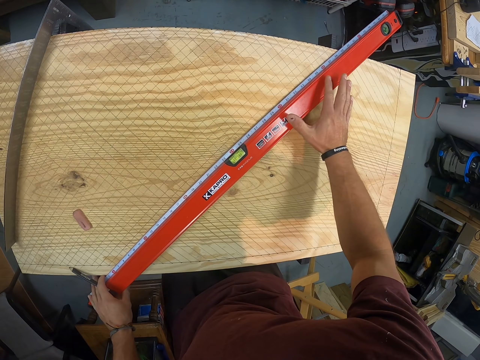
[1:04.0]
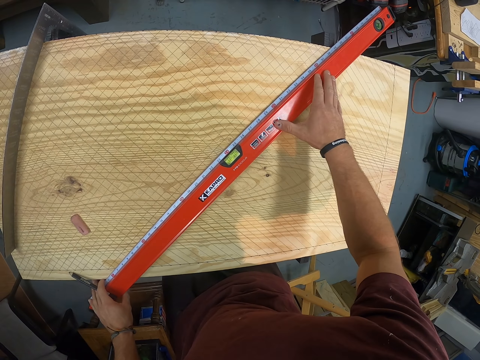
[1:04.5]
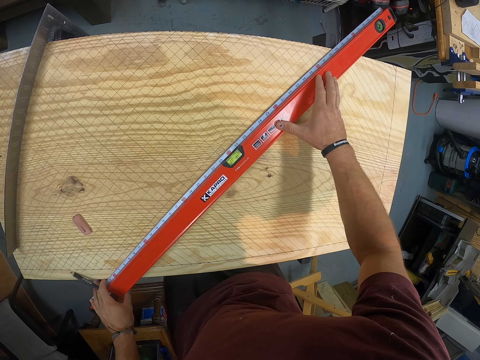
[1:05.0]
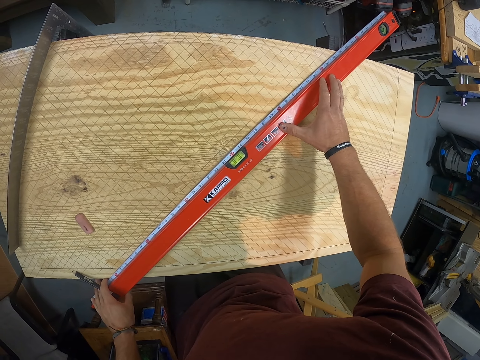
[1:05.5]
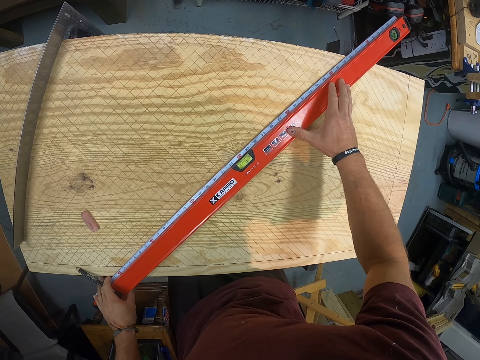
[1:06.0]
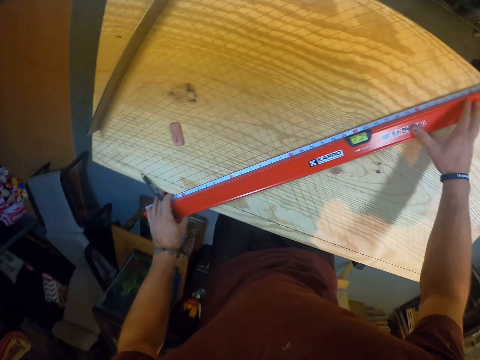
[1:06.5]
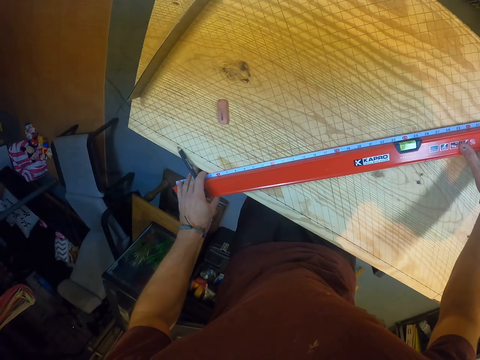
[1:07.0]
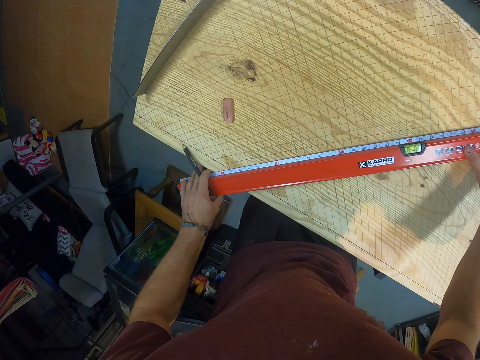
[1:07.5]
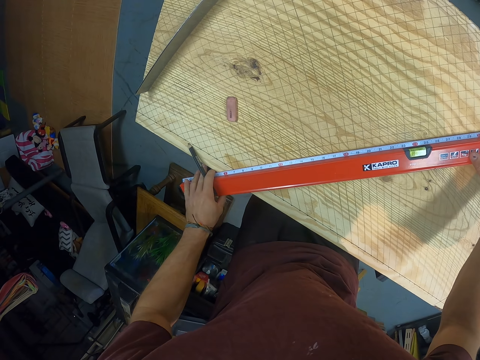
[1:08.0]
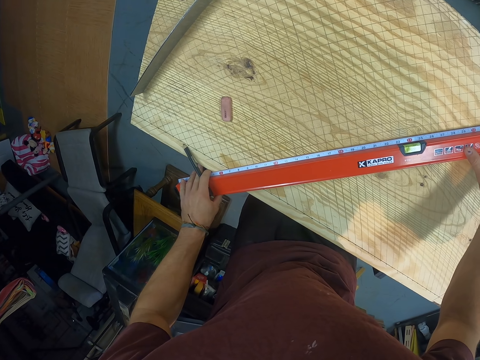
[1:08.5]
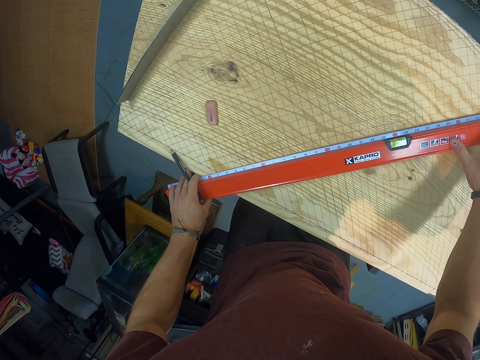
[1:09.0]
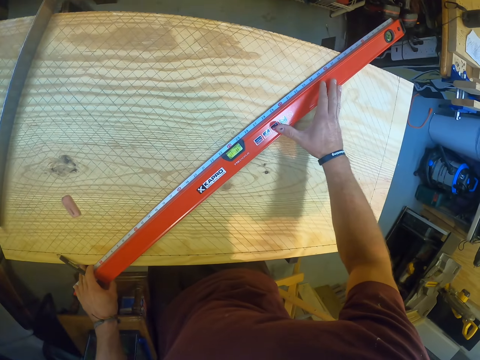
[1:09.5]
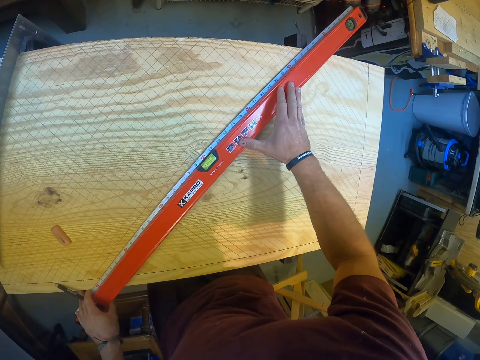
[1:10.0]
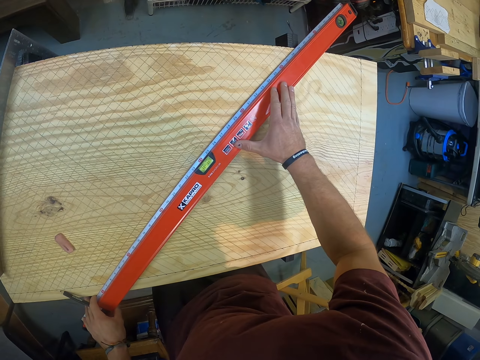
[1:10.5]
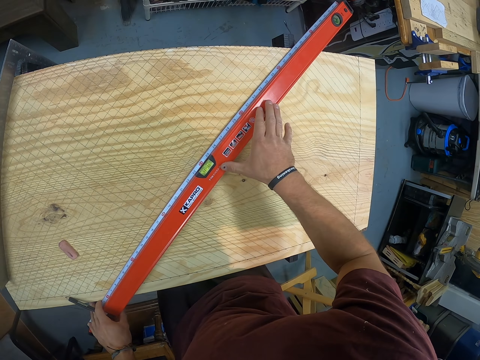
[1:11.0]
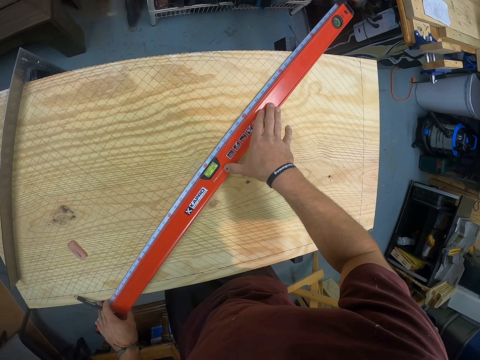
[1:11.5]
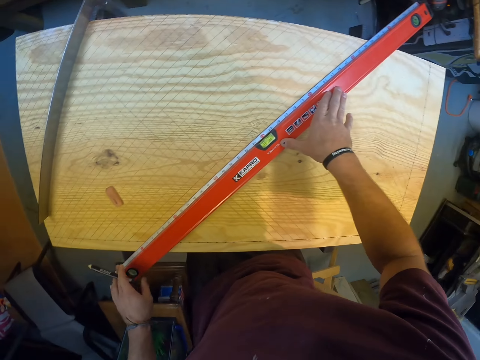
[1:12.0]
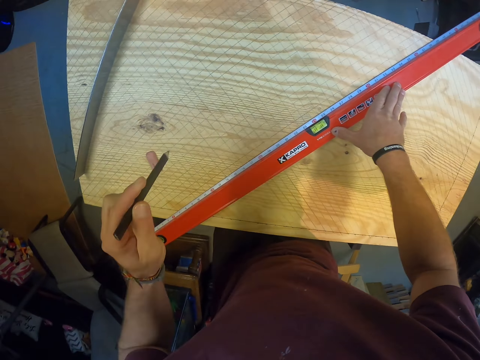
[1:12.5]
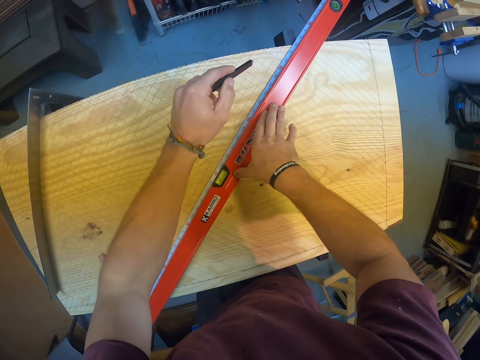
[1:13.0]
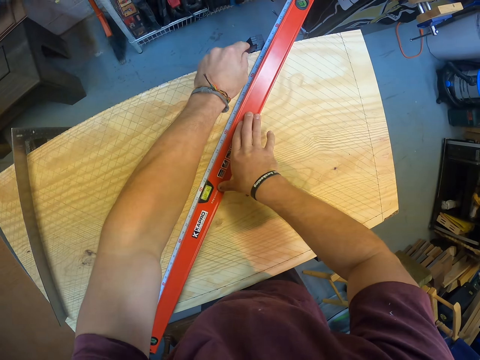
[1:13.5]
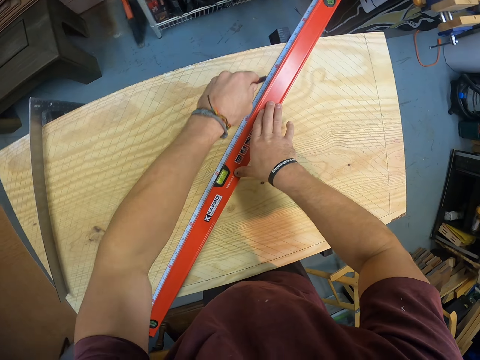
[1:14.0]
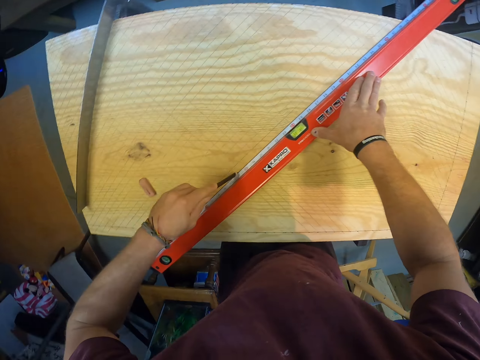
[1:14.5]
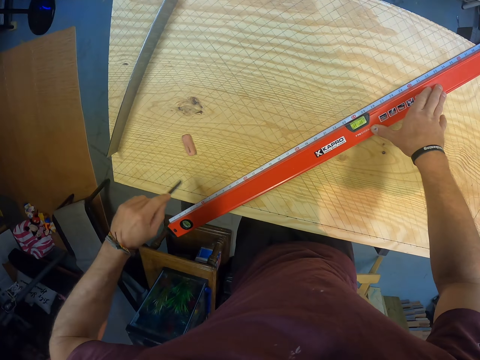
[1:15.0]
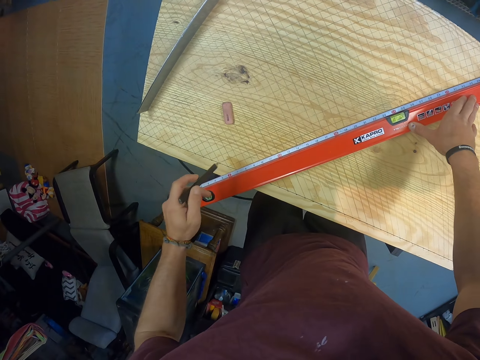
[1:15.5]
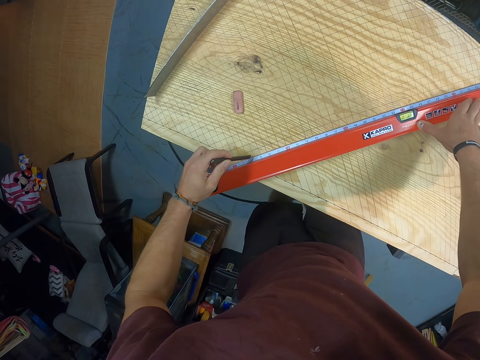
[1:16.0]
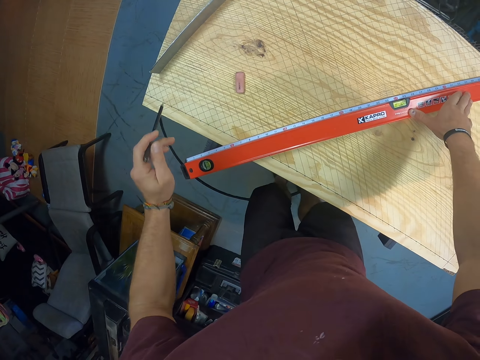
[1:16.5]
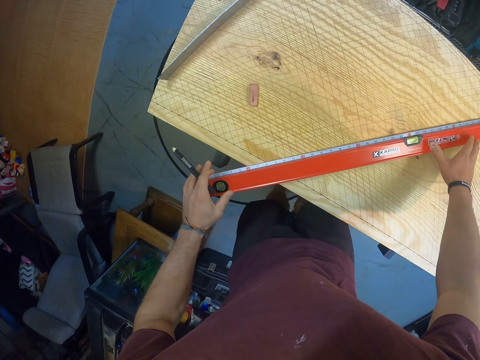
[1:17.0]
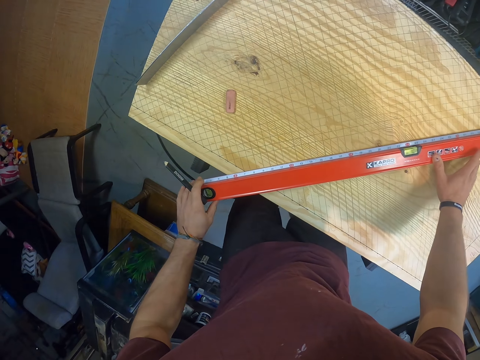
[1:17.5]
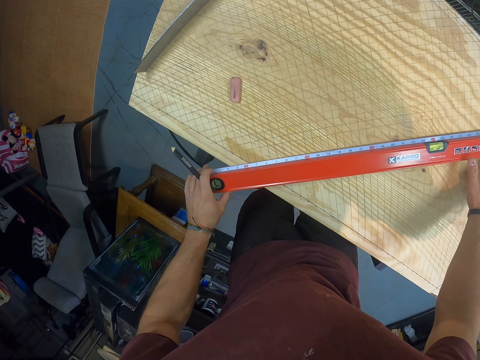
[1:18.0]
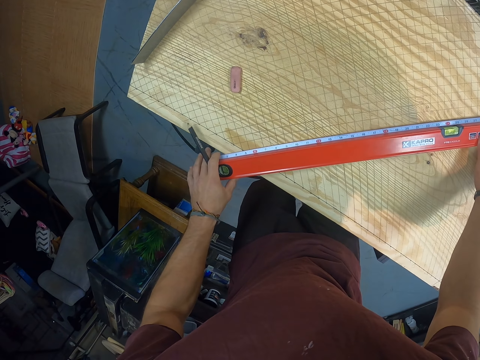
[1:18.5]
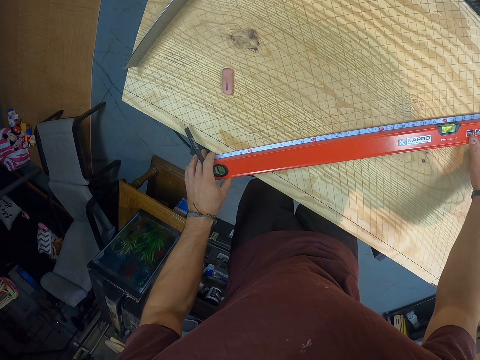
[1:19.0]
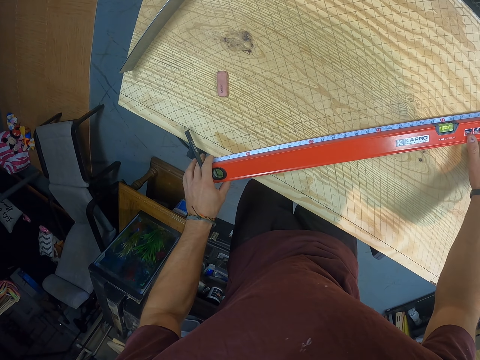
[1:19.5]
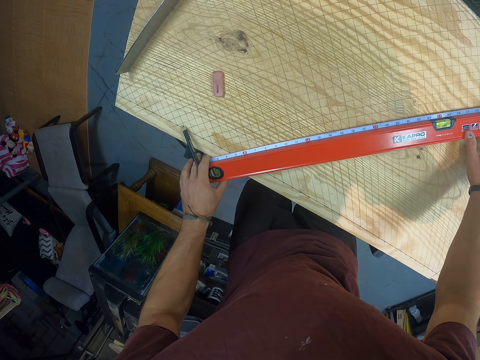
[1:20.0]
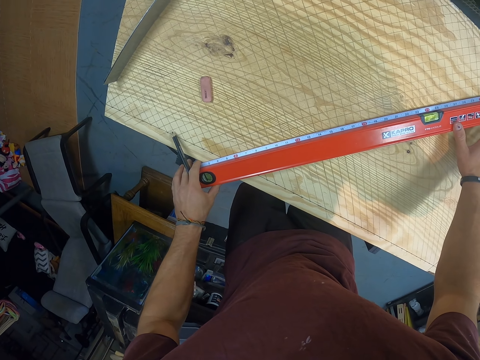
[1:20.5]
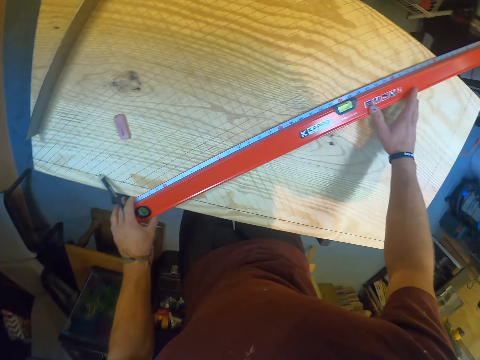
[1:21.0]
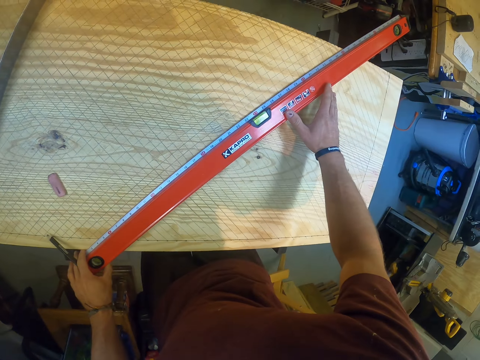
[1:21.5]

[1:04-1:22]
The camera wearer draws a line on the plywood with the pencil in his left hand. He draws a line on the plywood again. He adjusts the spirit-level-measuring-ruler on the plywood with his hands. He measures.

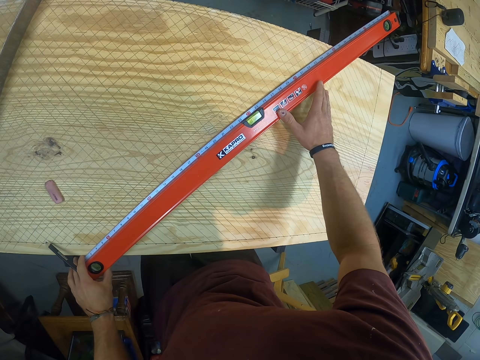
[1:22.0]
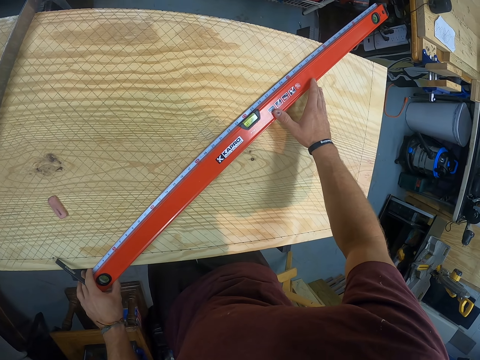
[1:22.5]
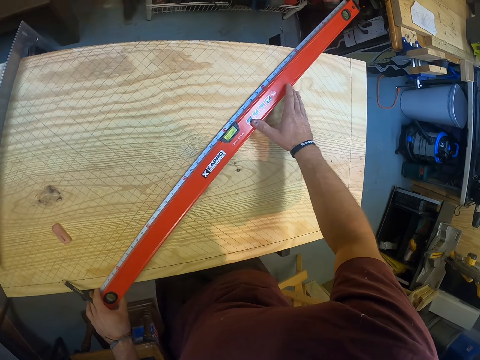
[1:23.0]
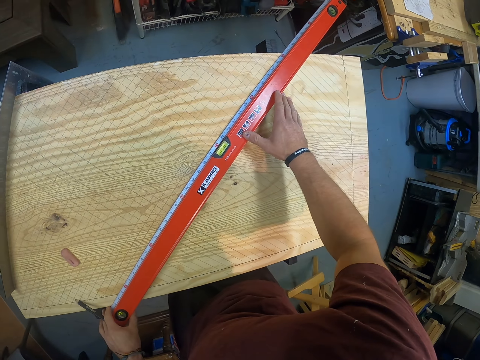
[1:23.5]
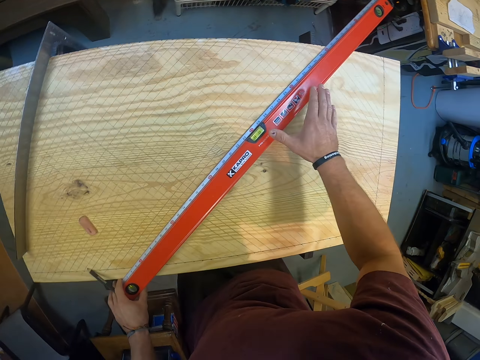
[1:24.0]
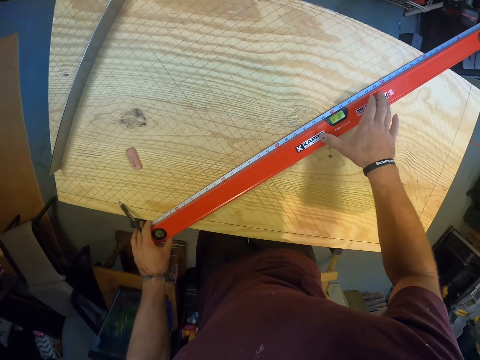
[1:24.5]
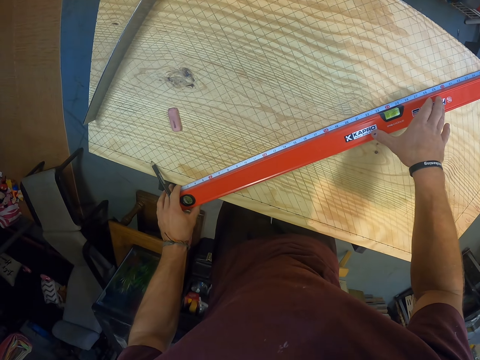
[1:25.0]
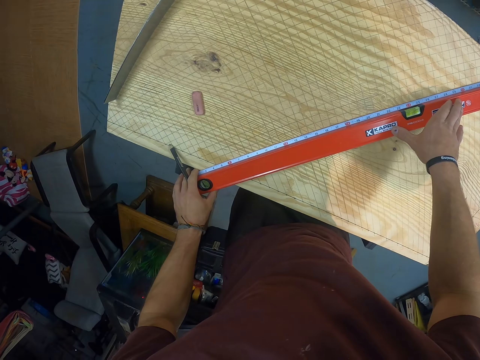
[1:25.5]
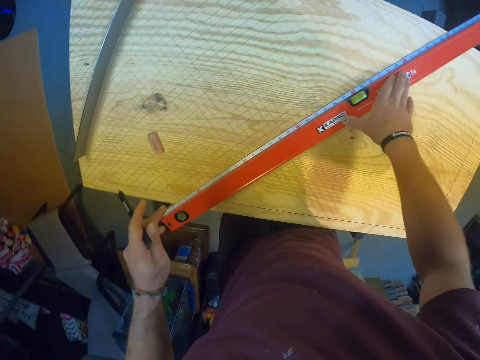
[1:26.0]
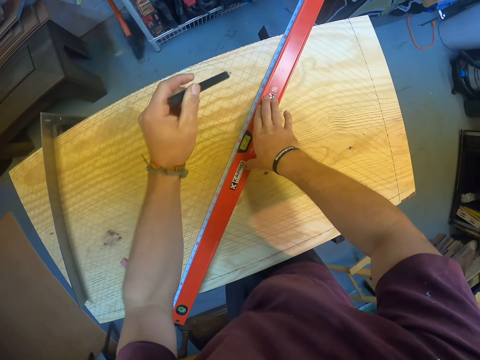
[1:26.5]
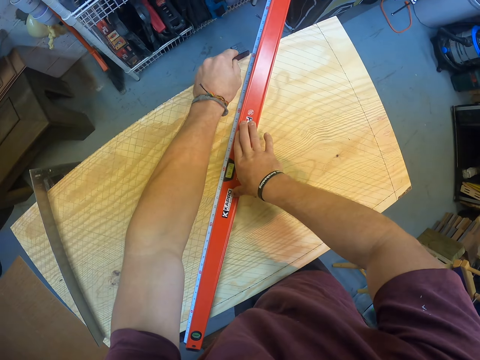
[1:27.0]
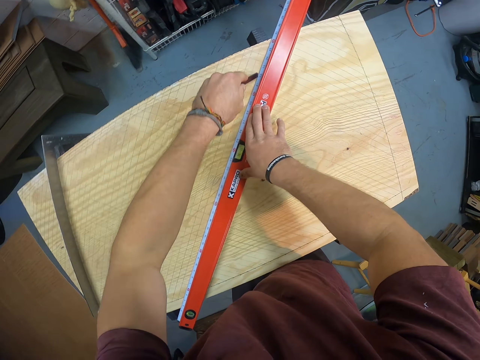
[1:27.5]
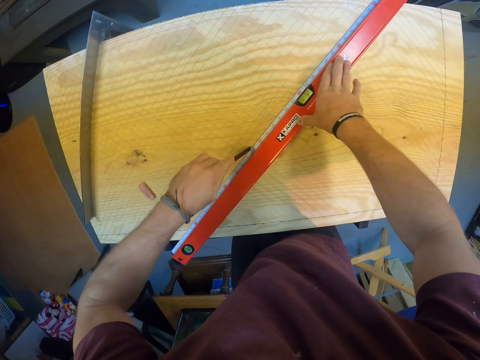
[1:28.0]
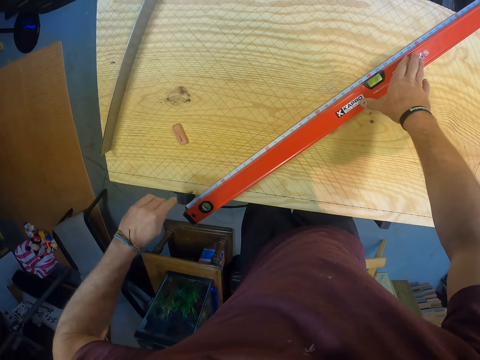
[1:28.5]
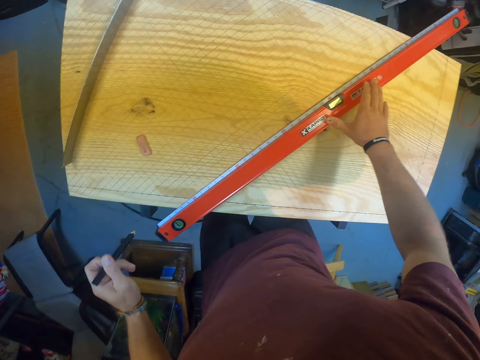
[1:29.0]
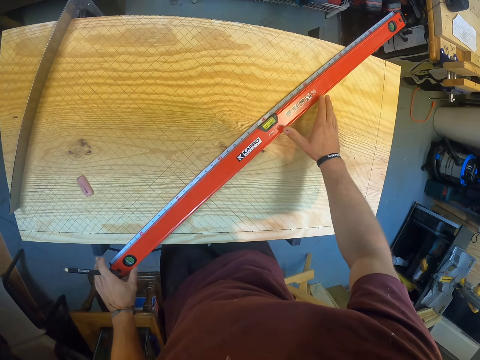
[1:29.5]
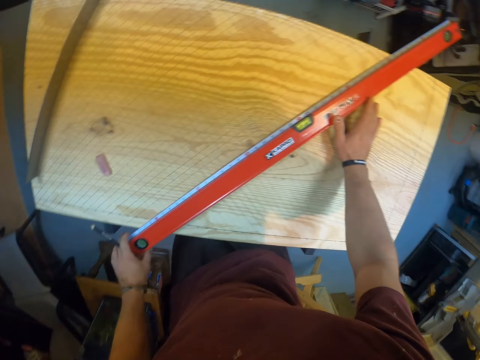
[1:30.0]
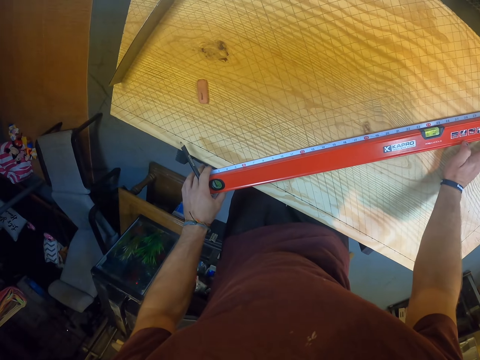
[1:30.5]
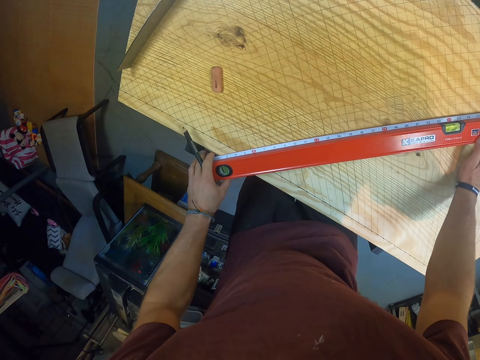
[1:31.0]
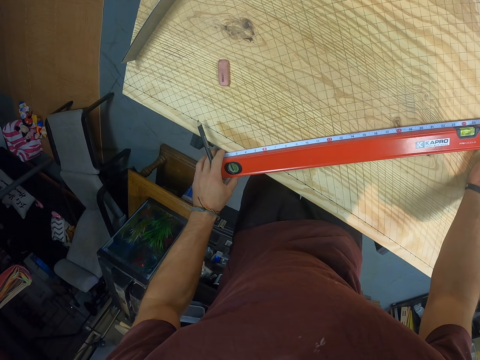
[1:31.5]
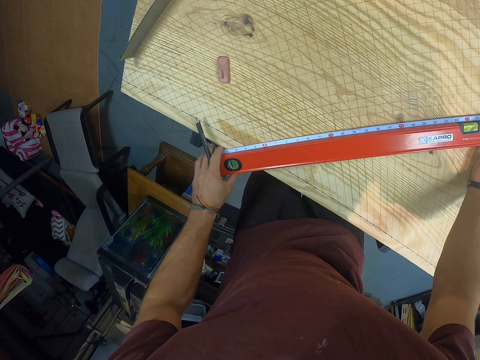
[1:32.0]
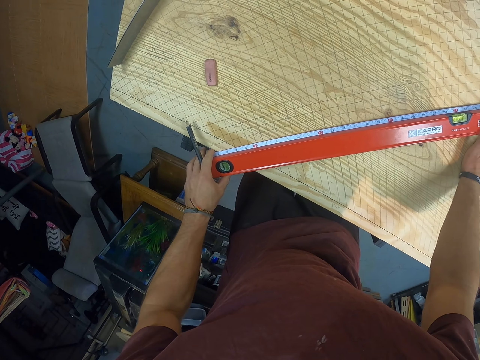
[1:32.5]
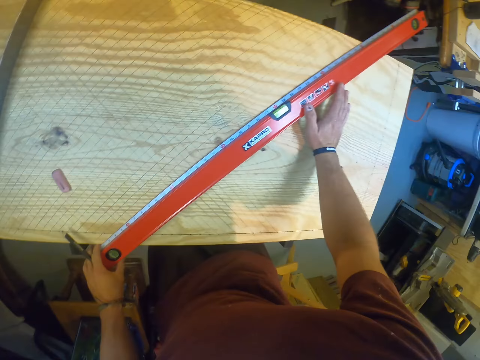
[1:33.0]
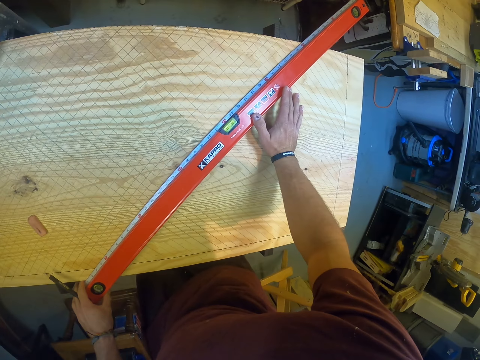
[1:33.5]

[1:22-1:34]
The camera wearer draws a line on the plywood with the pencil in his left hand. He adjusts the spirit-level-measuring-ruler on the plywood with his hands. He measures.
